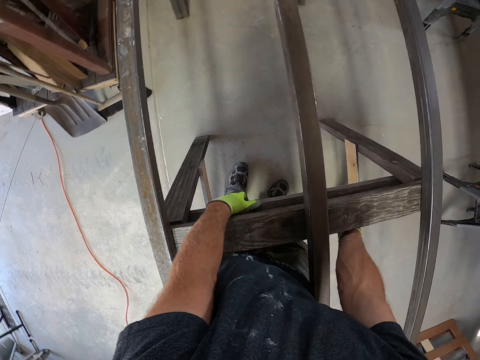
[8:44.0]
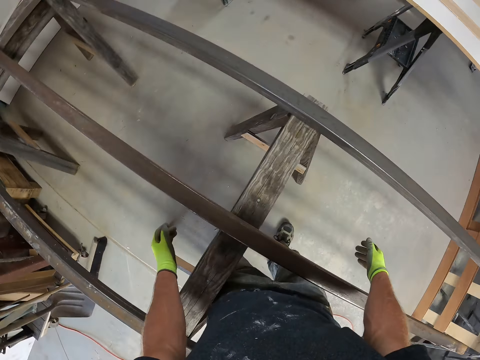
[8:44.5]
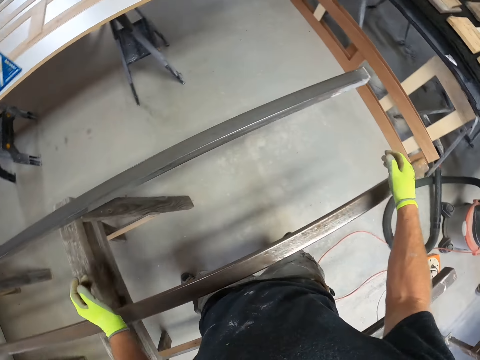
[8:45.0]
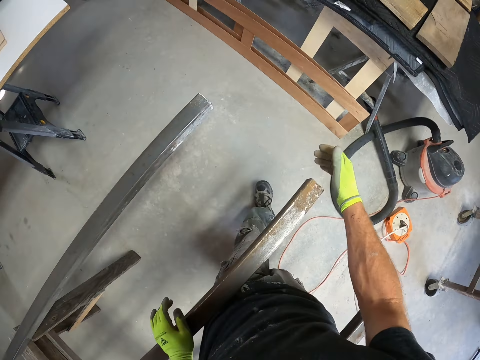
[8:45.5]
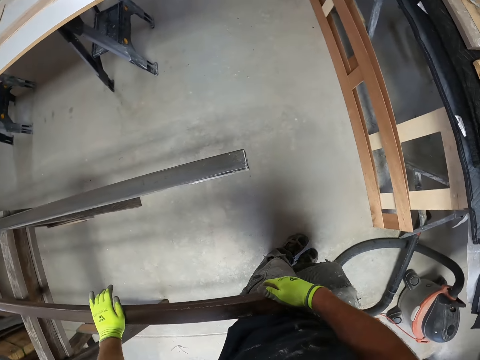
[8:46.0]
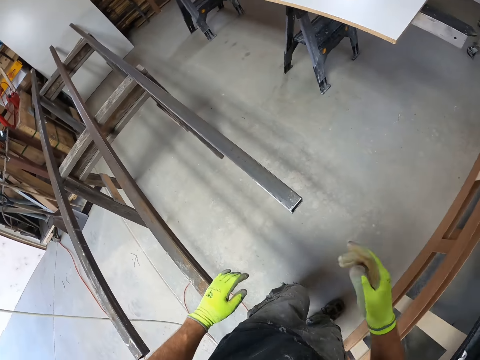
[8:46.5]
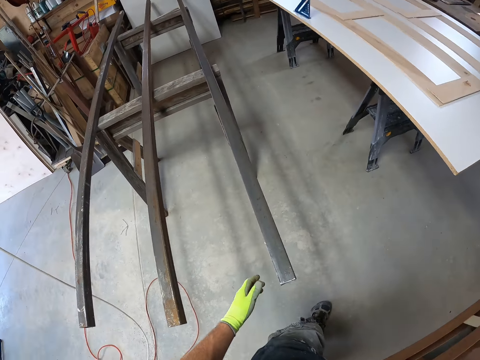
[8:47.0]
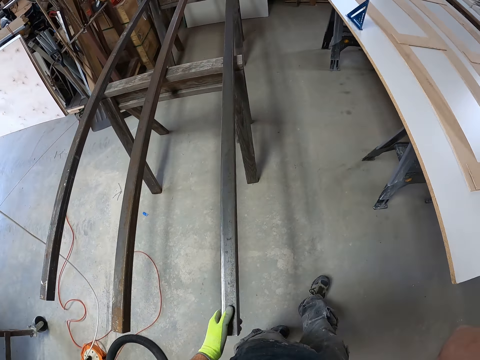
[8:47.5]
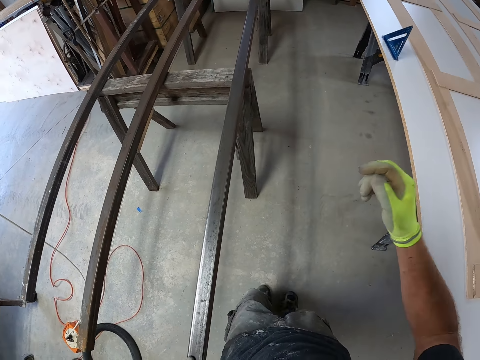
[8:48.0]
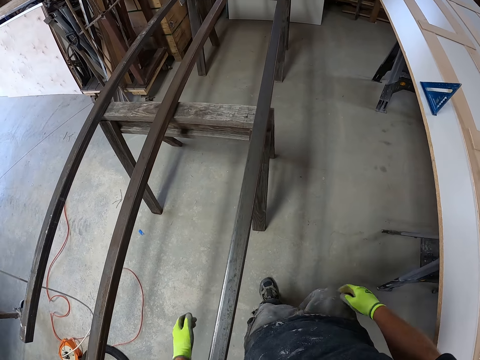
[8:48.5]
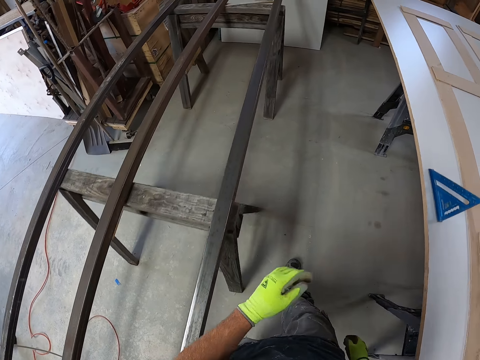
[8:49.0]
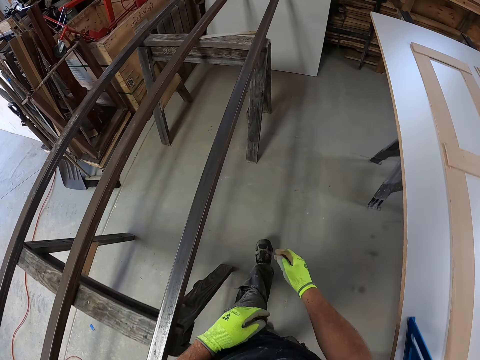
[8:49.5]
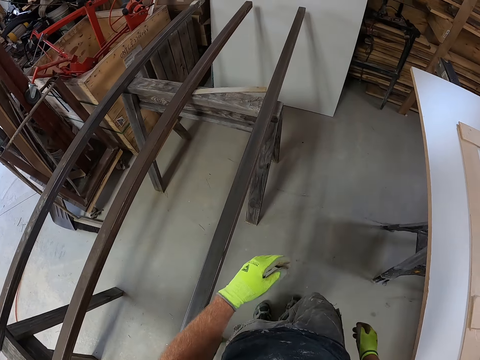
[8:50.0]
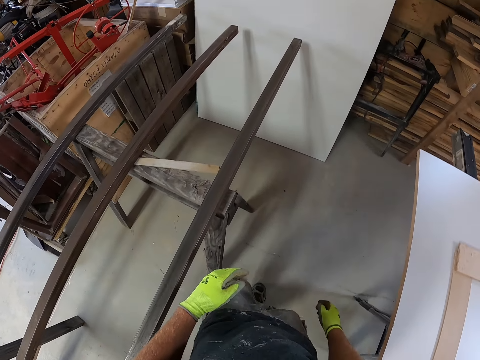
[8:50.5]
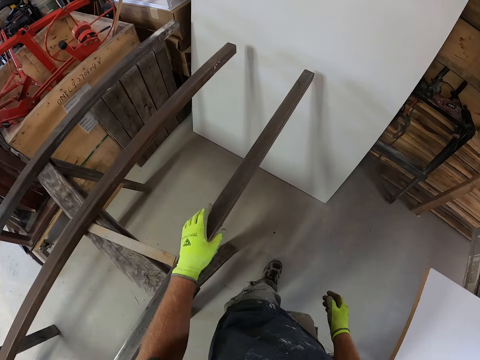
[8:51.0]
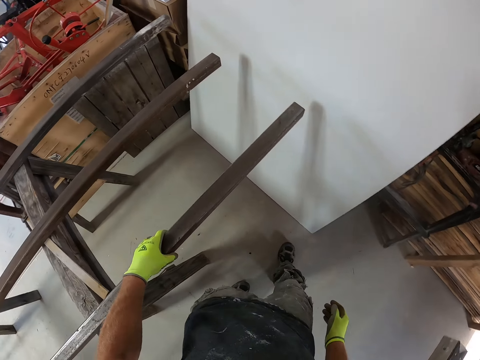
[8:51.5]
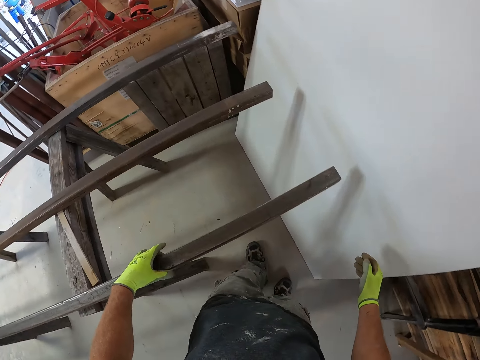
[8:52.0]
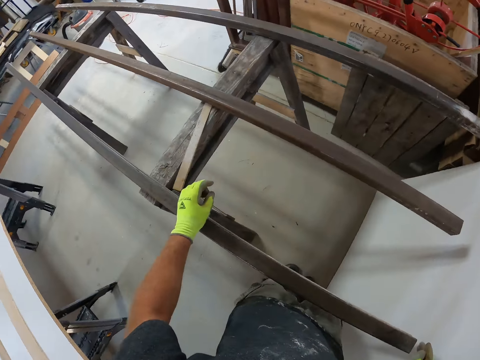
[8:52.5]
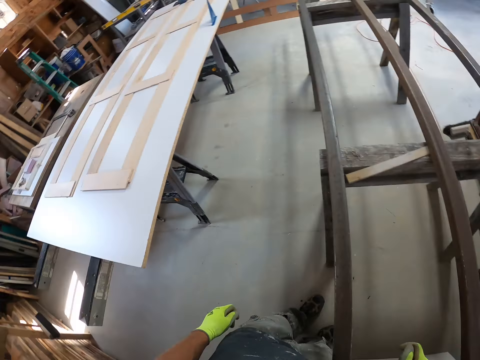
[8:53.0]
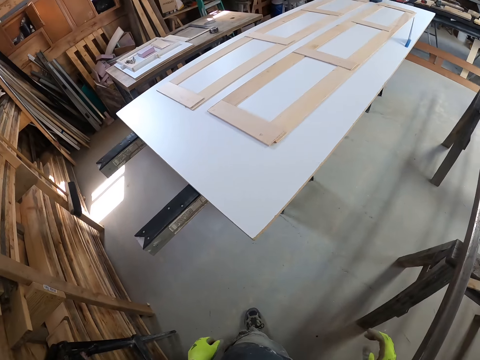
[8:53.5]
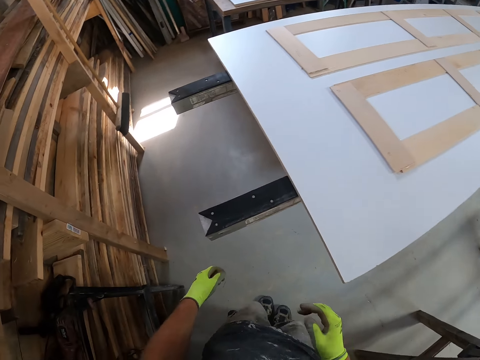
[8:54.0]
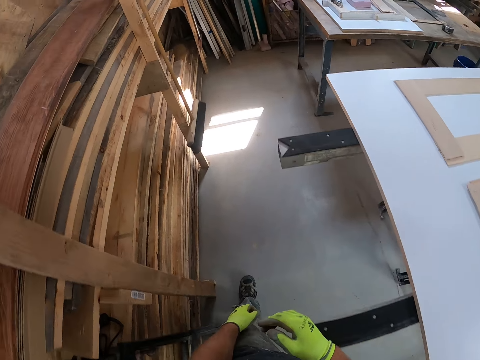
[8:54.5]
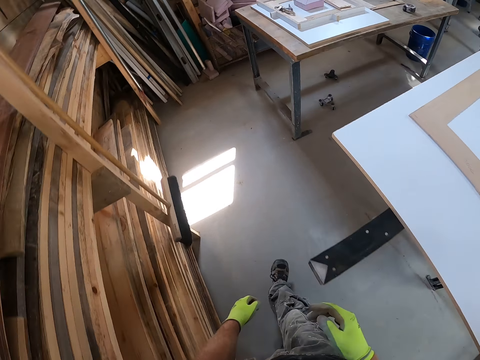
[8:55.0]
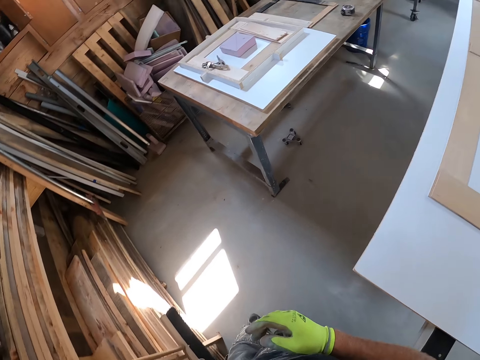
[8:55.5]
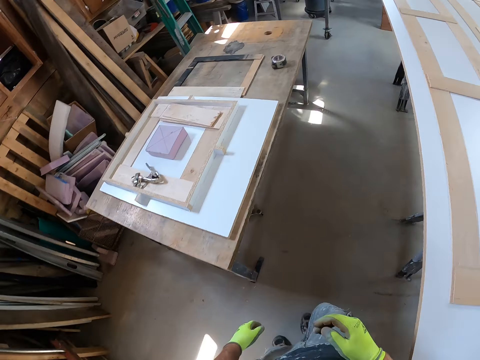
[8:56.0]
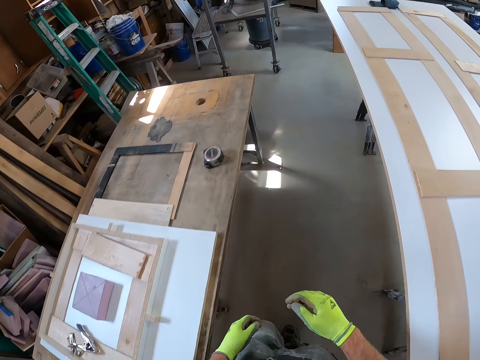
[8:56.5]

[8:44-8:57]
The camera wearer removes the hand from the stand. They wipe the stainless steel metal, tap the stainless steel metal, and walk in the workshop. They touch something. They remove the hand from the object. They swing the hands. They hold the stainless steel metal. They remove the hands from the stainless steel metal. They walk in the store.

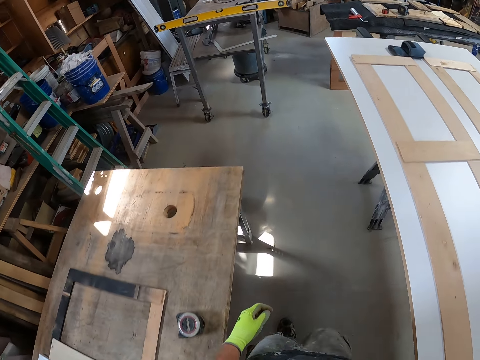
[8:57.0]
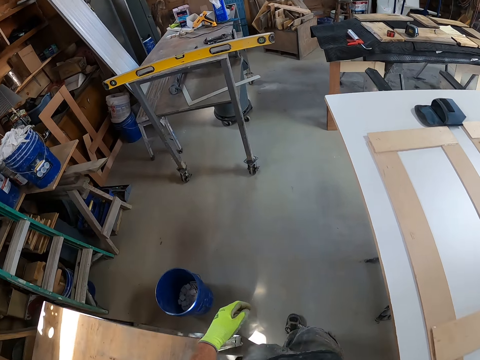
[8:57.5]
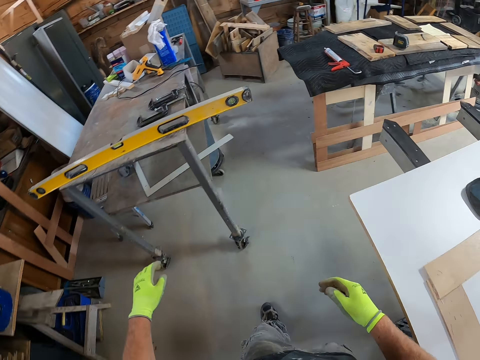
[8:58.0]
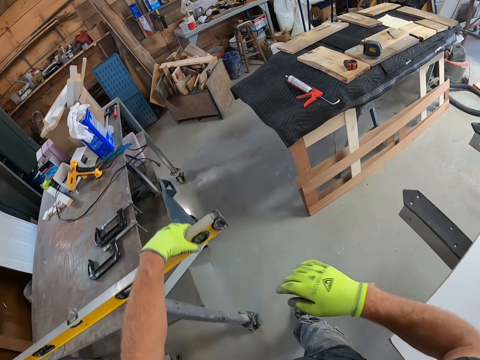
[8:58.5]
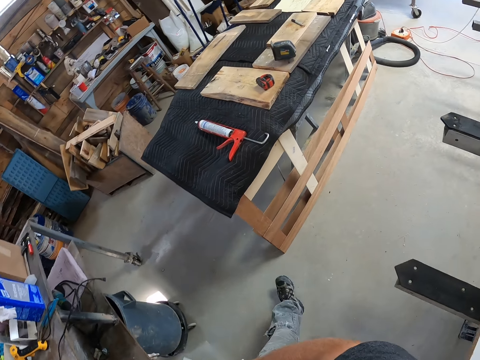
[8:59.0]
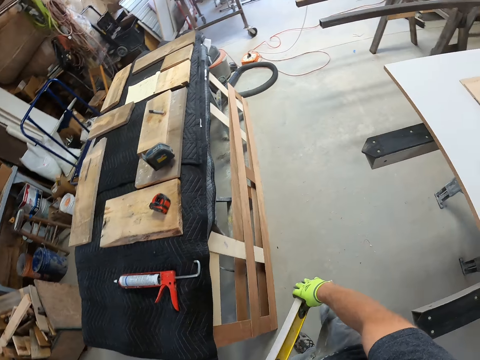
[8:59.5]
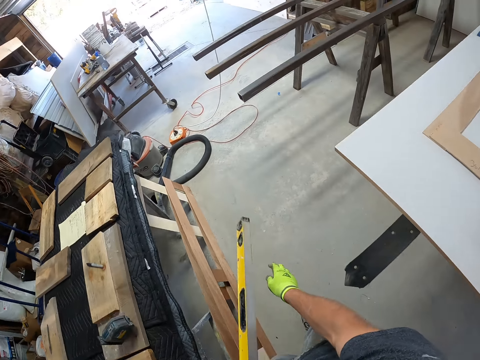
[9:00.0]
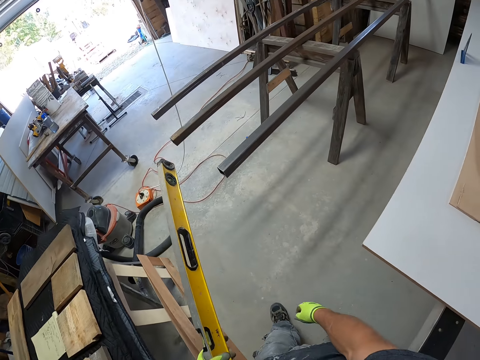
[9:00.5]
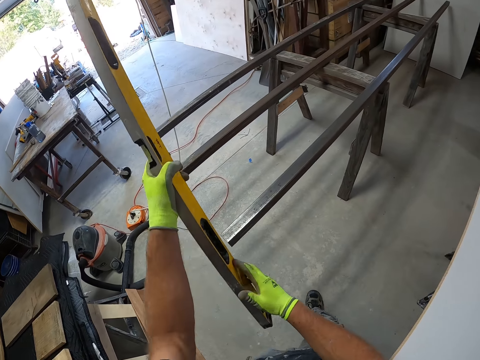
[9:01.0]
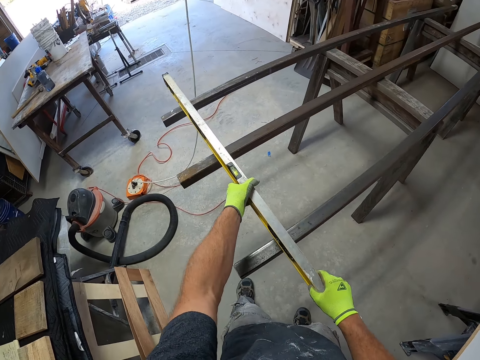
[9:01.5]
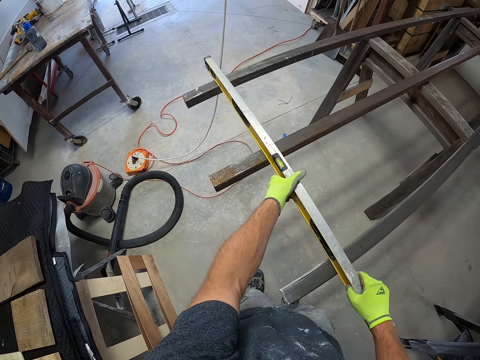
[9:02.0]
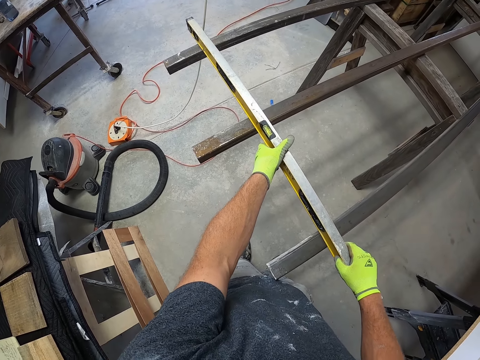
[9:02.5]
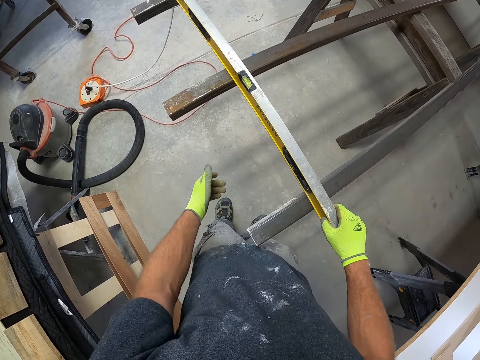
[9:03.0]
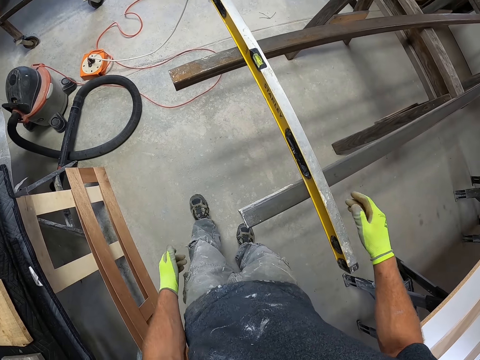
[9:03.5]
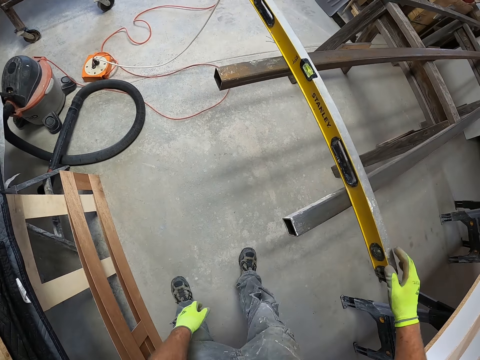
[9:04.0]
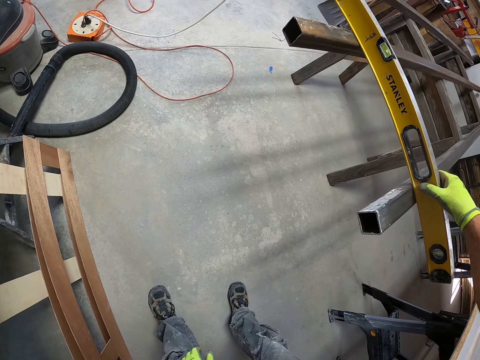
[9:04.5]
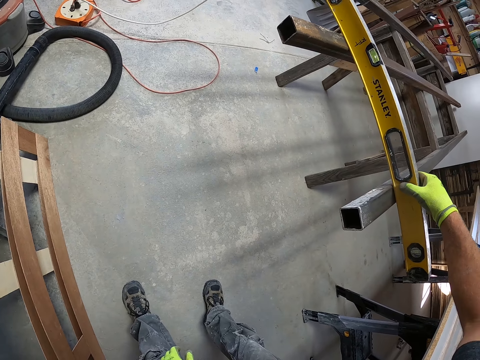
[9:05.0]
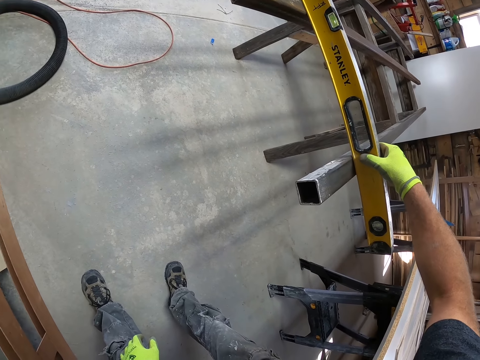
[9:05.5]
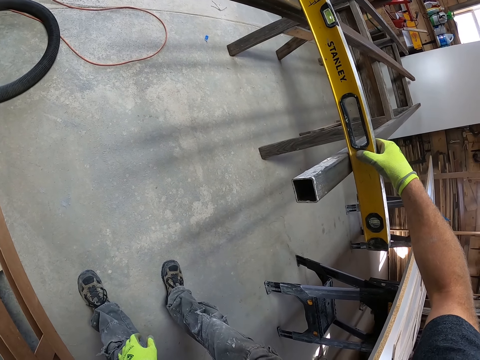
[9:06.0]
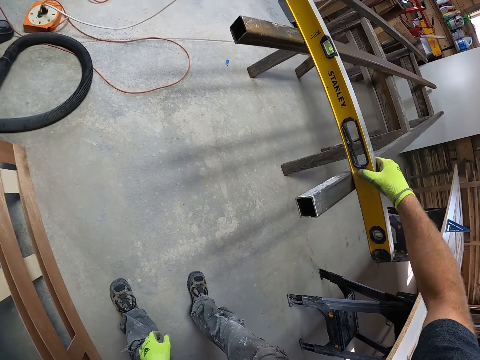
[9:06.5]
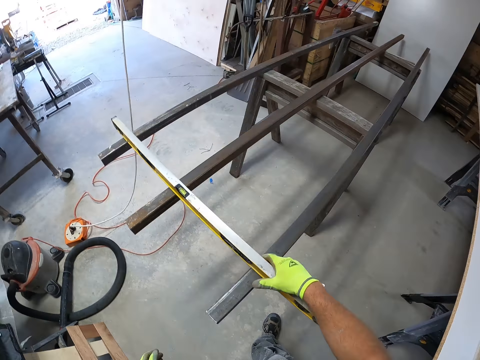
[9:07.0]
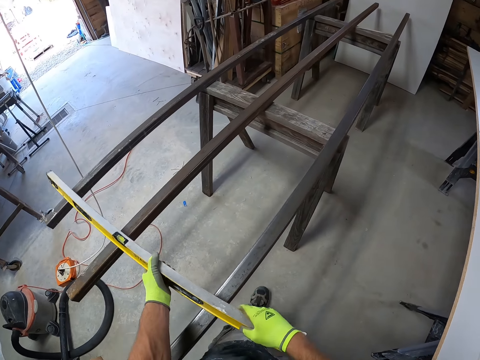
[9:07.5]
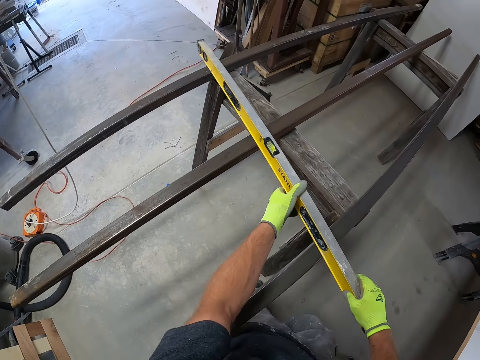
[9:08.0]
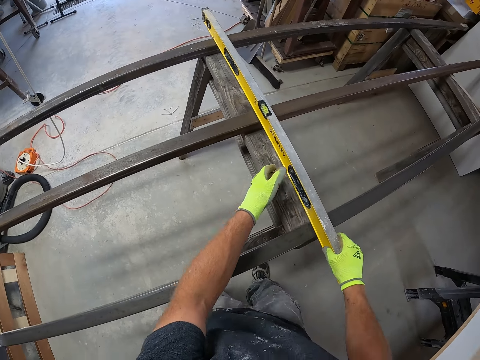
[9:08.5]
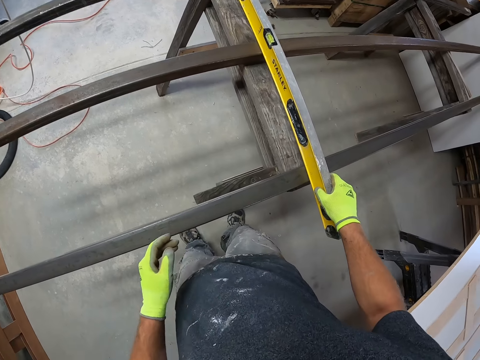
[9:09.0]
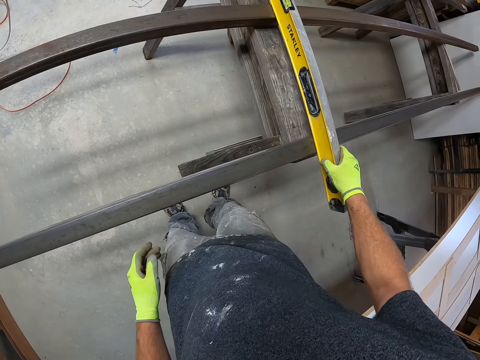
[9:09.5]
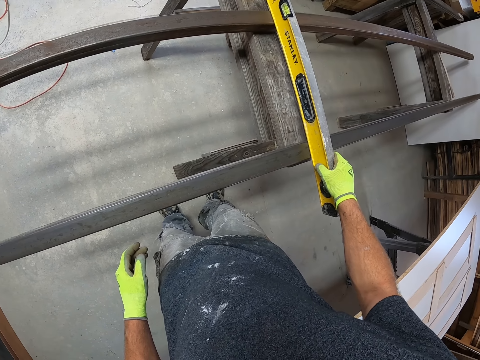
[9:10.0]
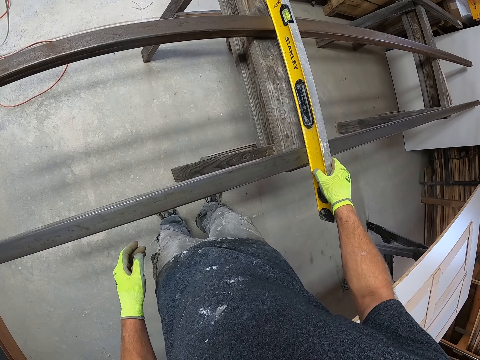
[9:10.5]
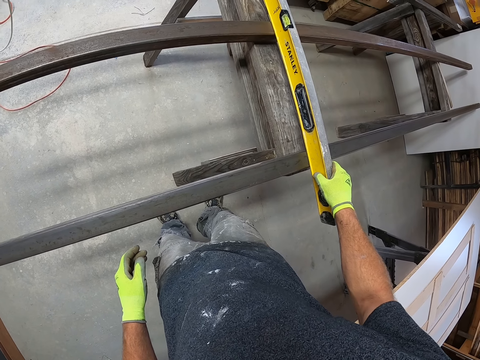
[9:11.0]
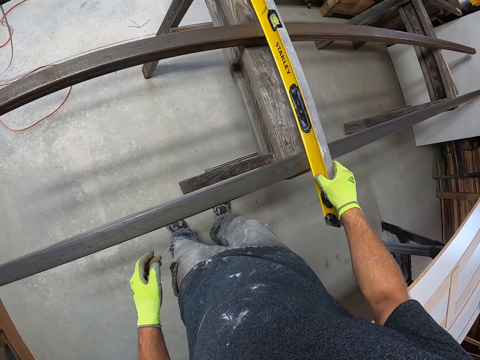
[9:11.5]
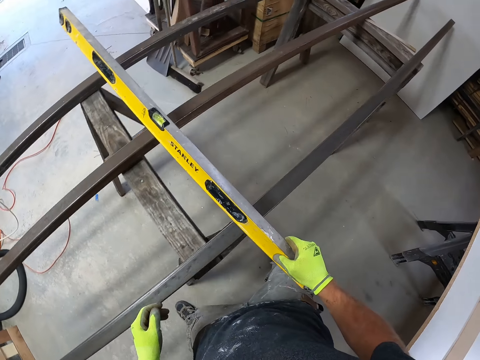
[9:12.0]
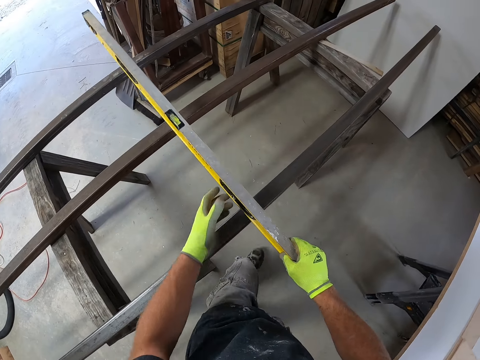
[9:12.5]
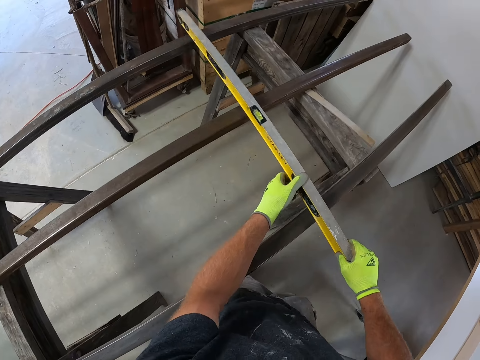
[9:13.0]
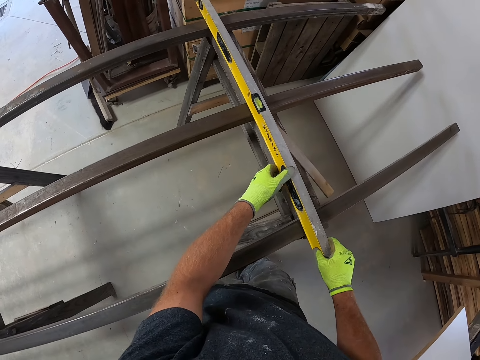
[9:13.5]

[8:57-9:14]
The camera wearer swings the hand. They hold a level tool. They pick the level measurement tool from the table. They carry the level tool, turn the level tool, and hold the level tool. They put the level tool on the stainless steel metals. They measure the metals using the level tool. They hold the level tool. They remove the hand from the level tool. They hold the level tool. They measure using the level tool. They move the level tool on the stainless steel tool. They hold the level tool. They measure using the level tool. They move the level tool on the stainless steel tool.
